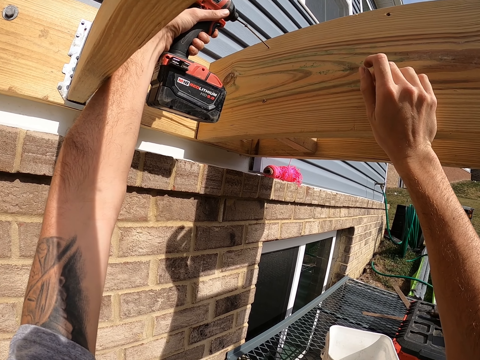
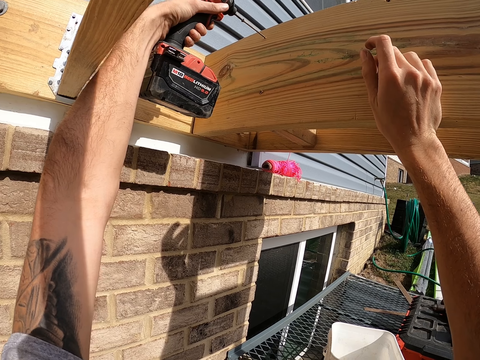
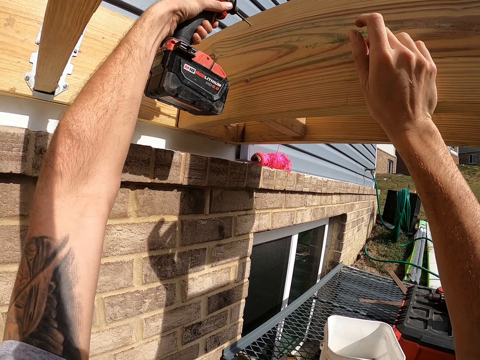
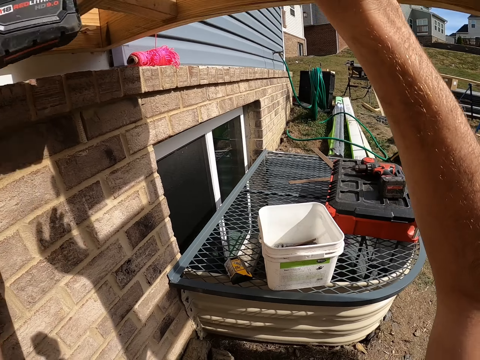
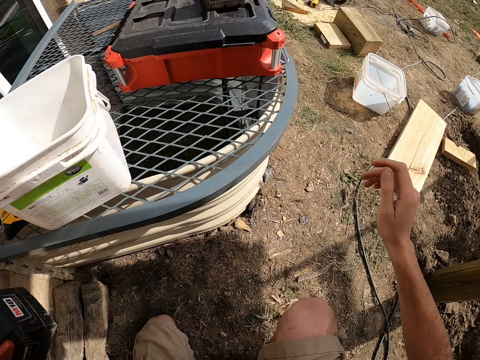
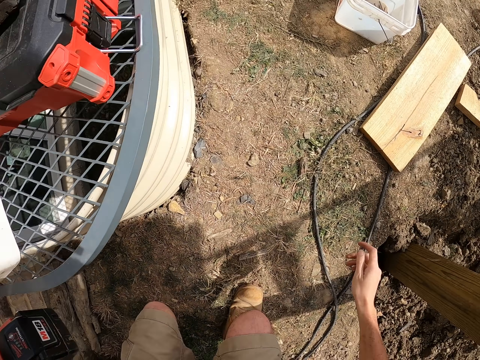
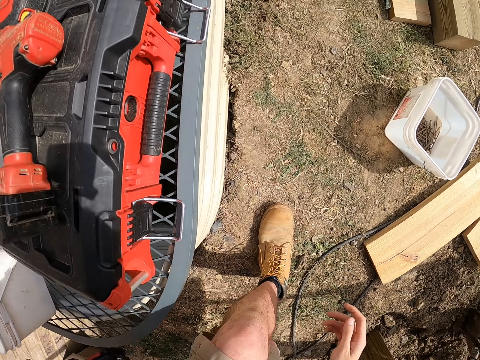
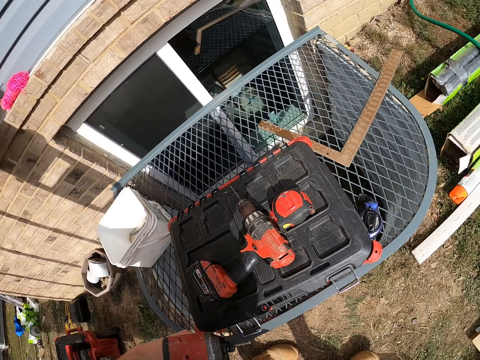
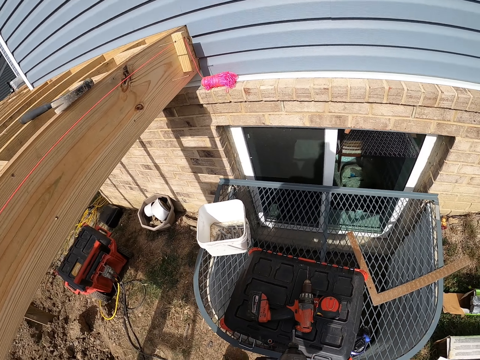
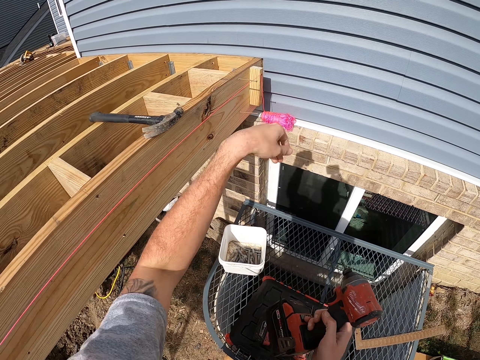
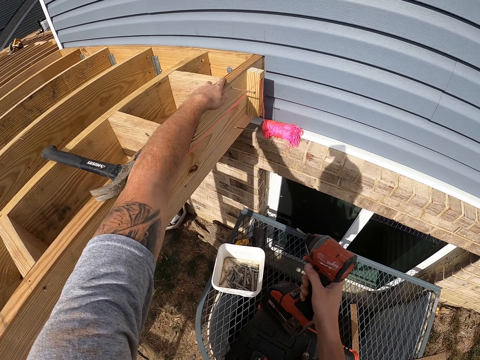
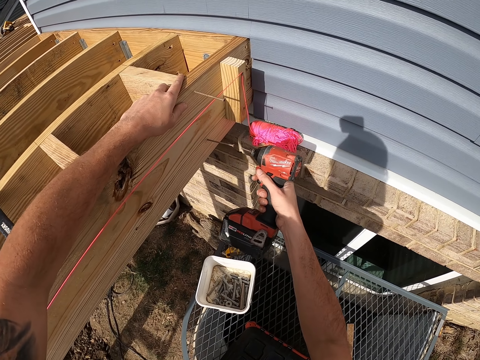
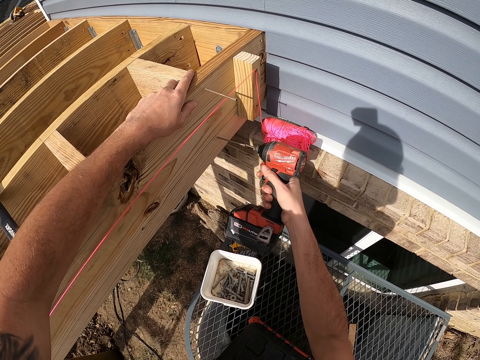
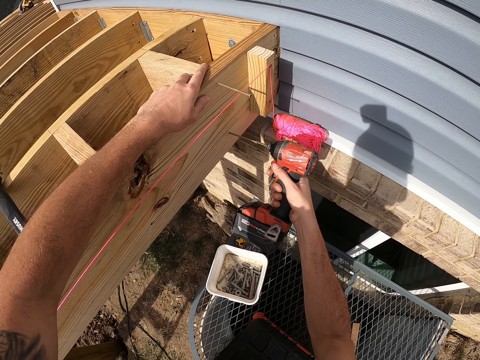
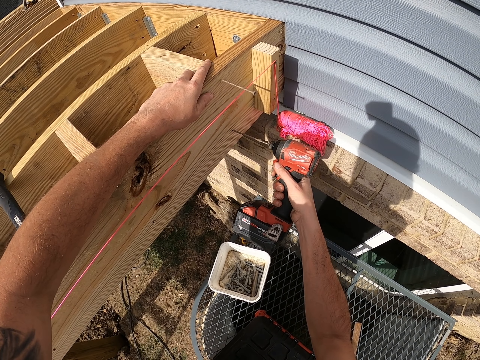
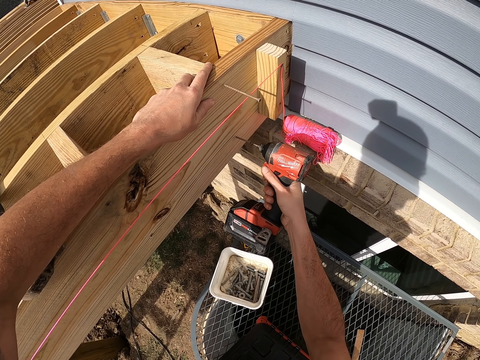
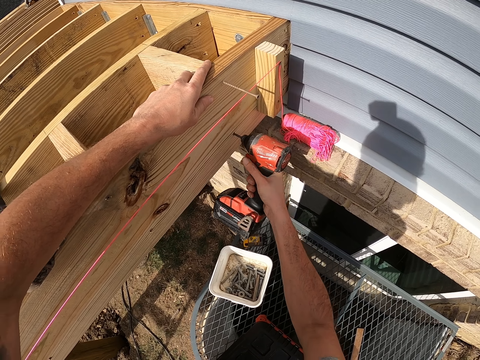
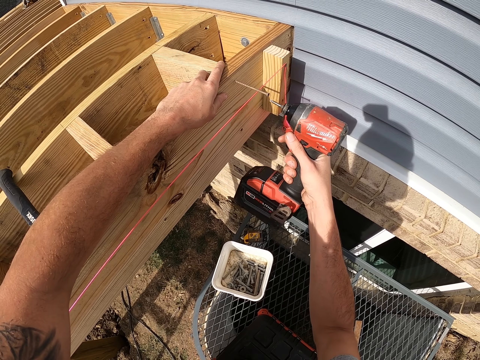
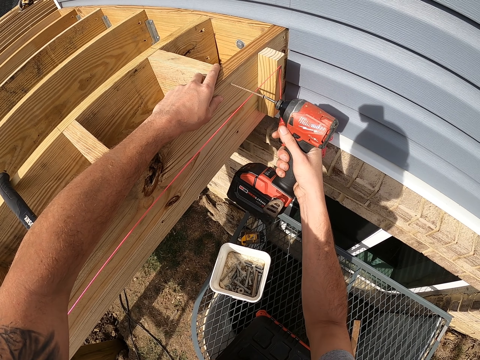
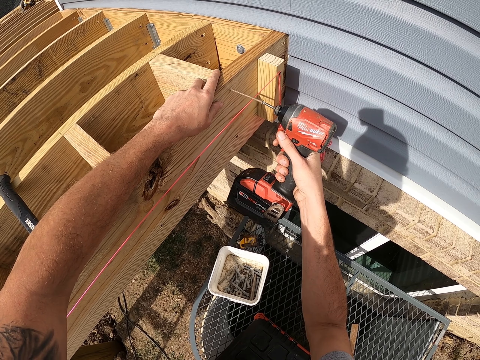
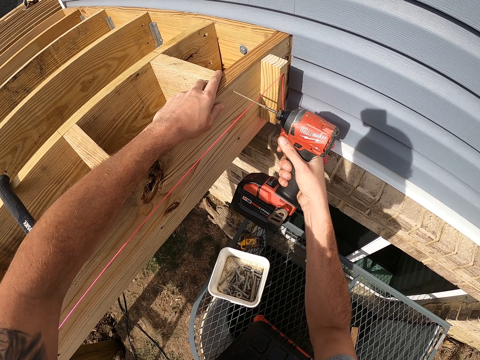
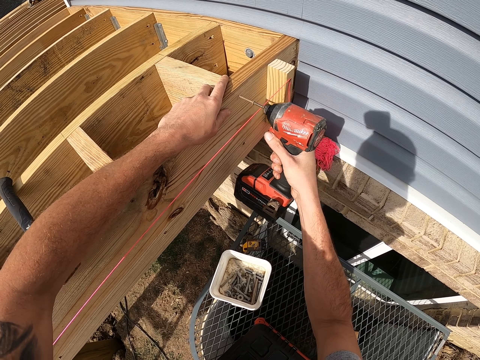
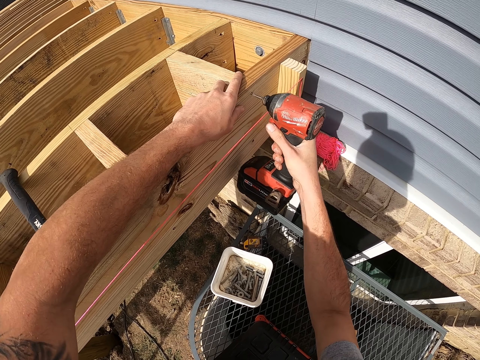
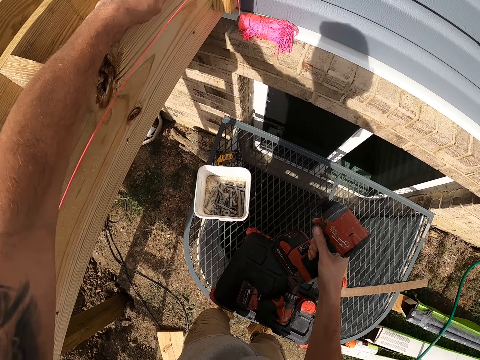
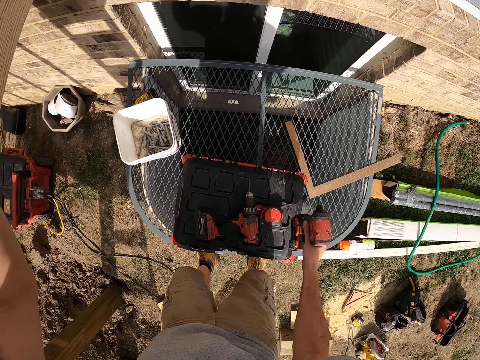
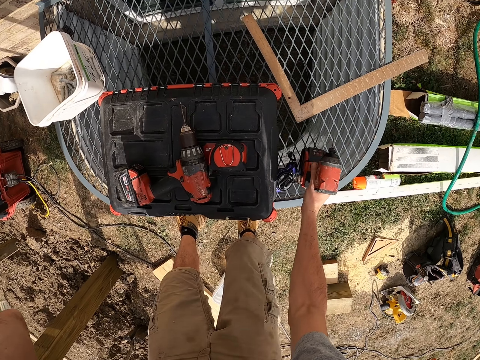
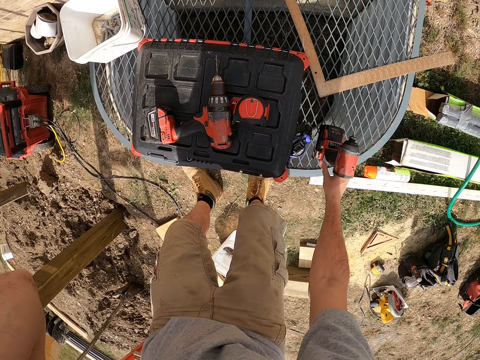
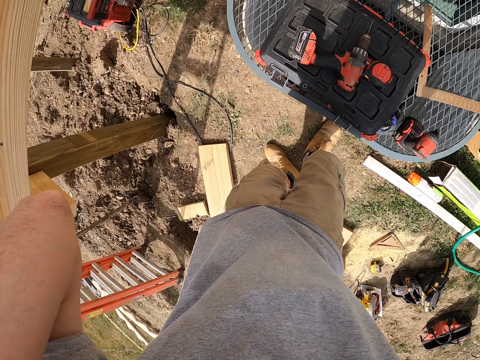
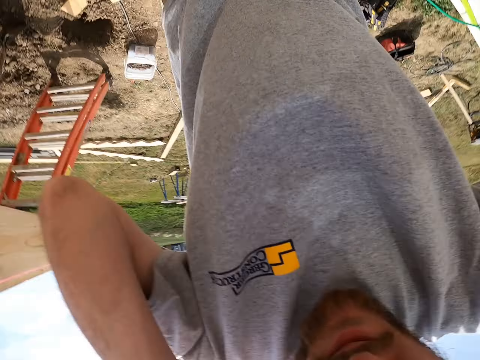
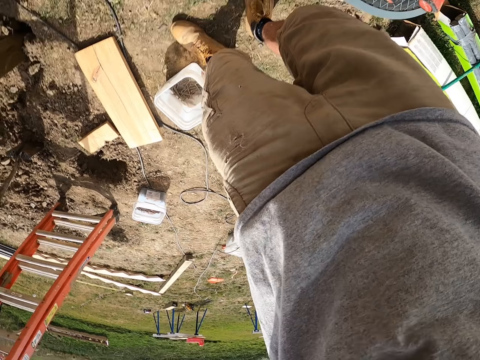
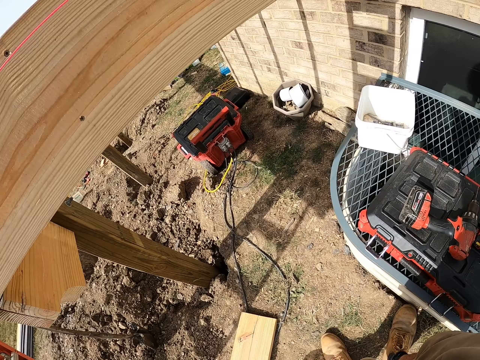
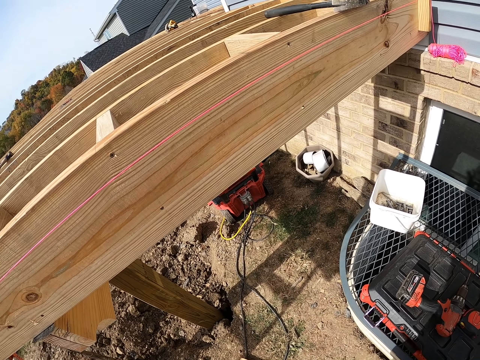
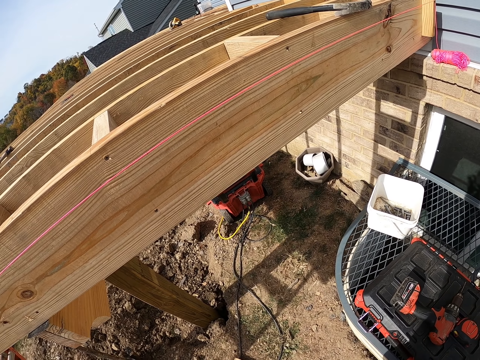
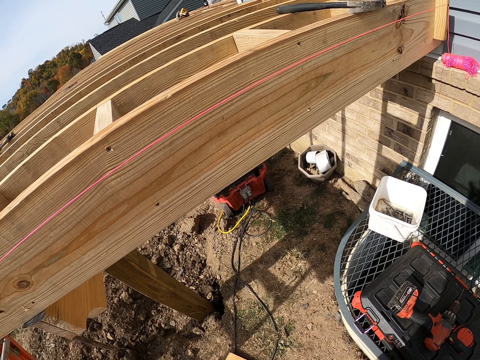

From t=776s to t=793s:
The camera wearer puts down a drill bit or driller. They remove the camera.

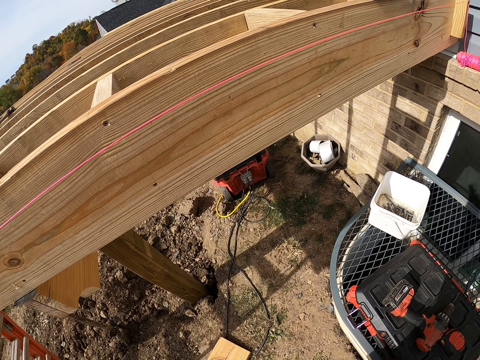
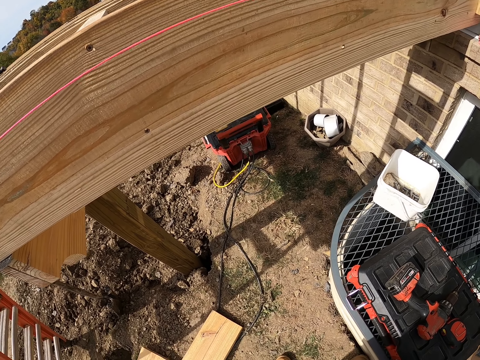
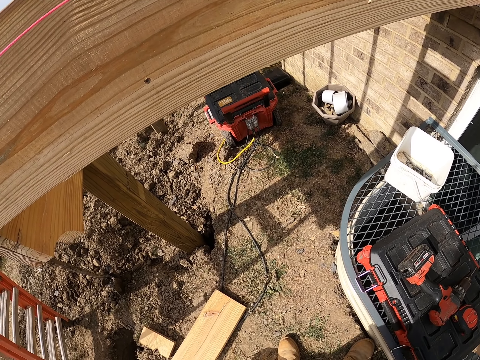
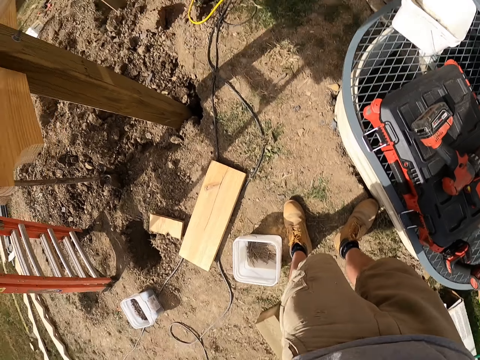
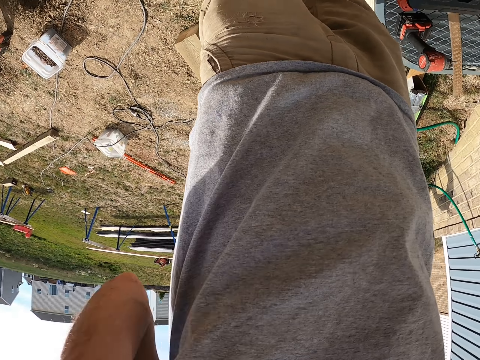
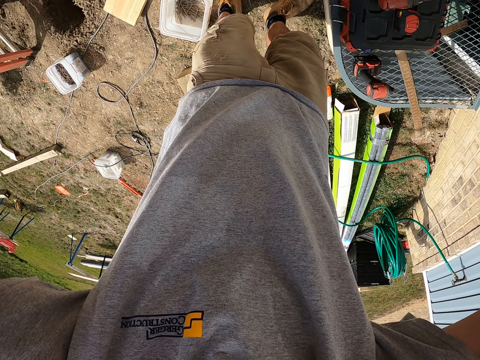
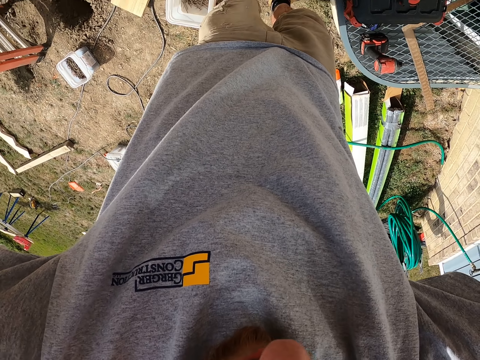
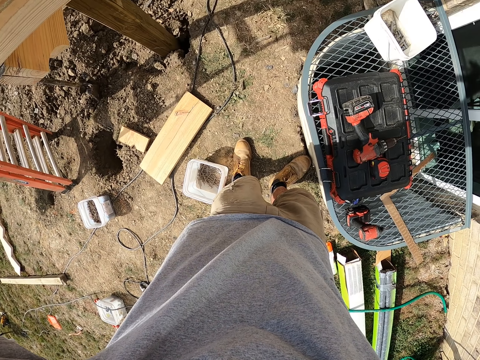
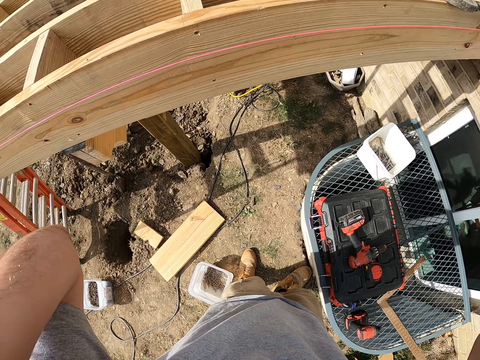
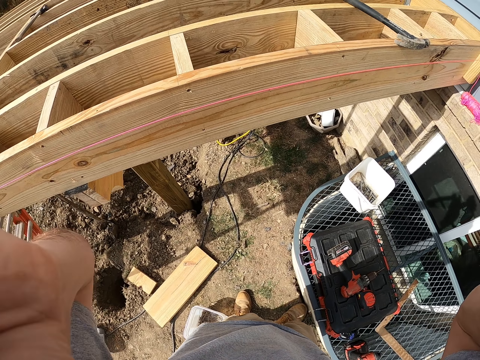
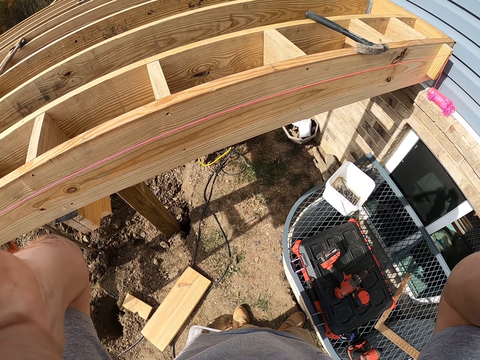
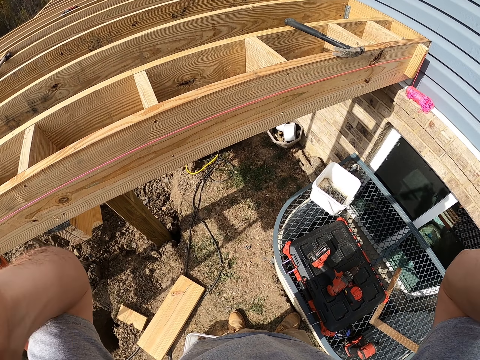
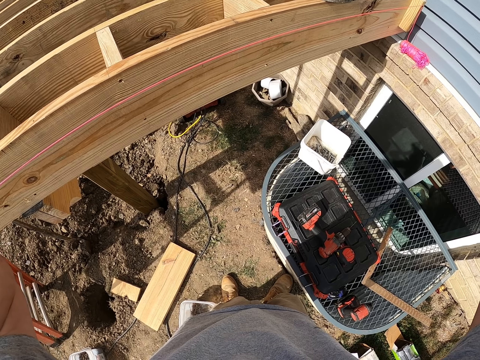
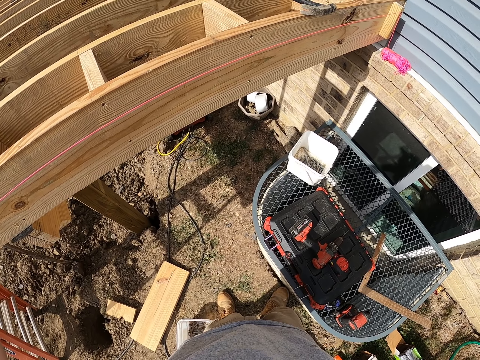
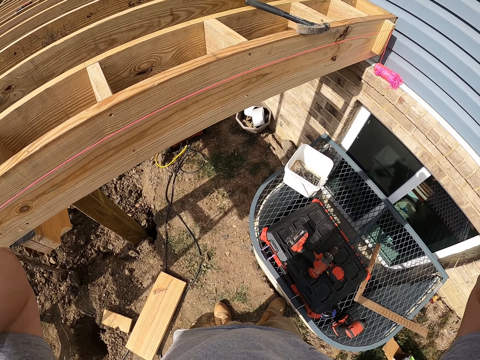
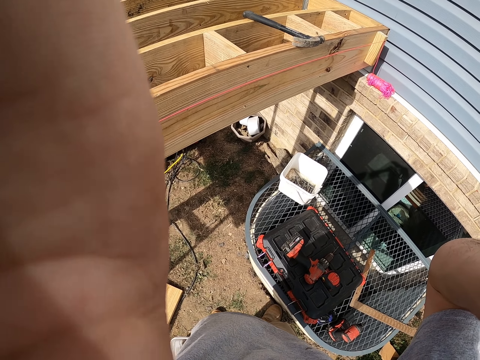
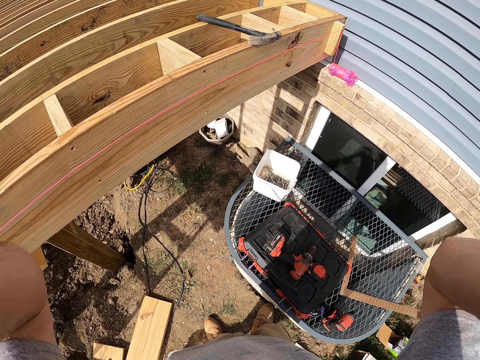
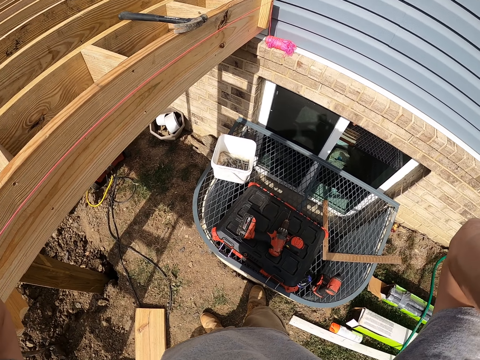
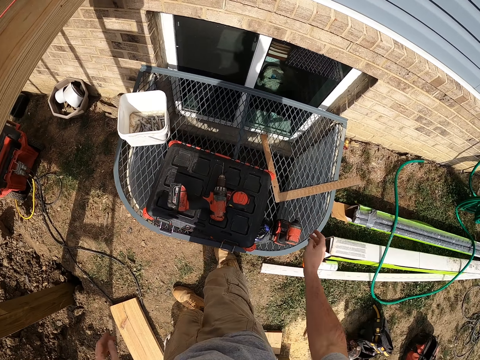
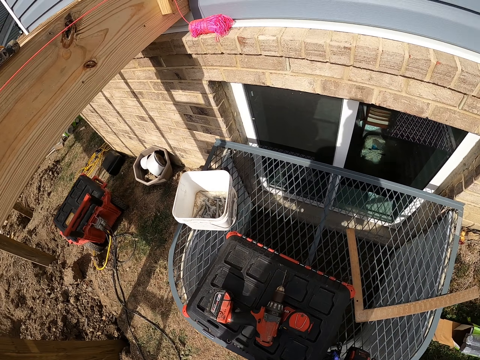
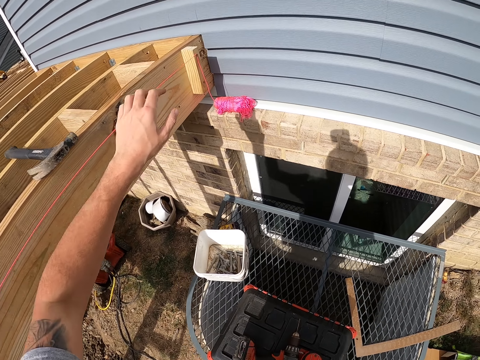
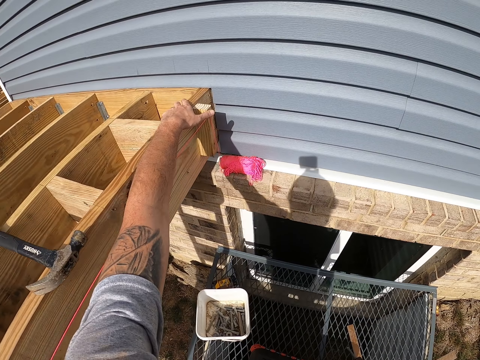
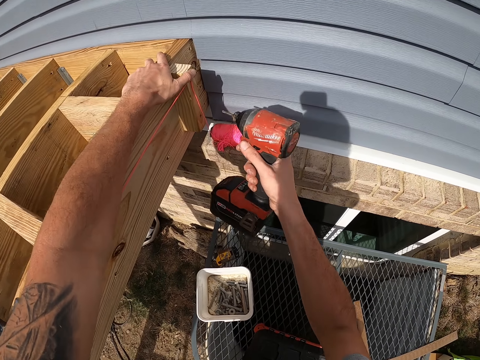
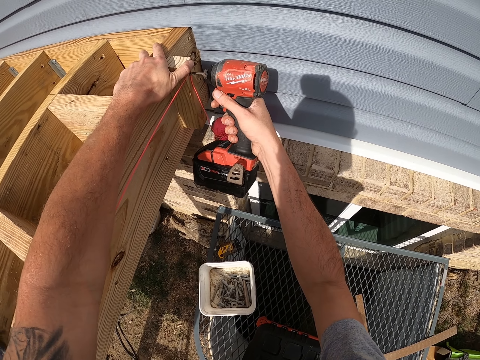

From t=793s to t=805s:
The camera wearer wears the camera. They pick up the drilling machine and drill out screws from the wood.
